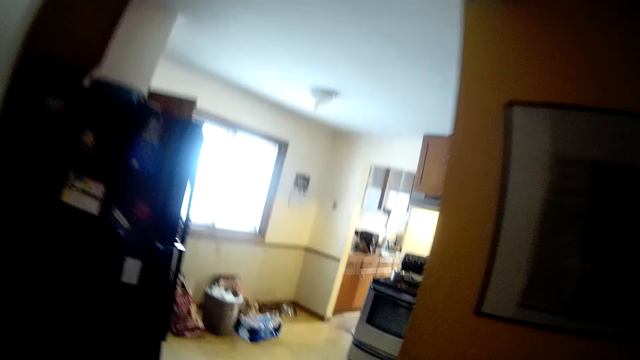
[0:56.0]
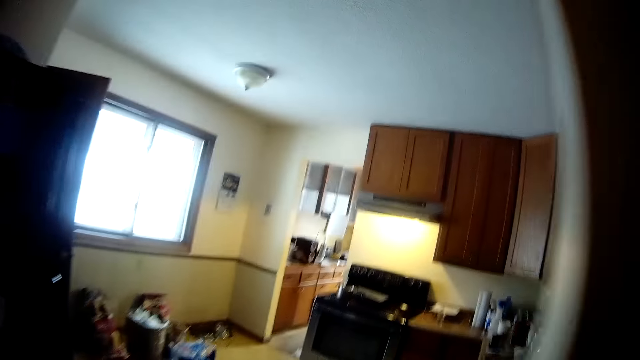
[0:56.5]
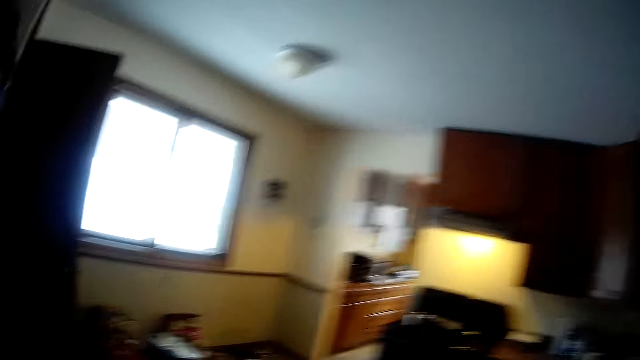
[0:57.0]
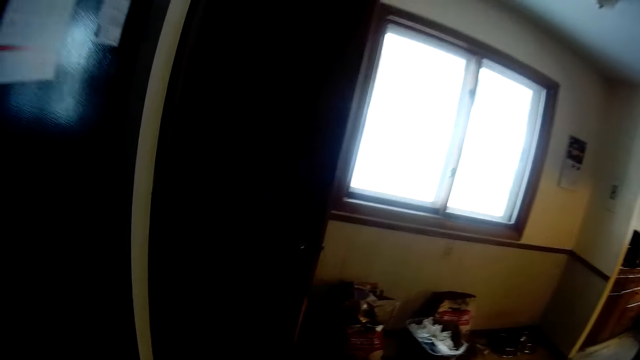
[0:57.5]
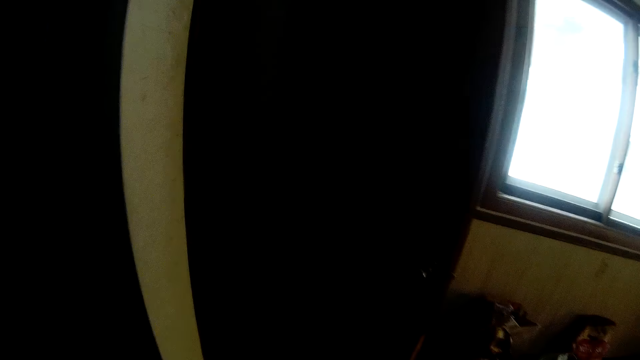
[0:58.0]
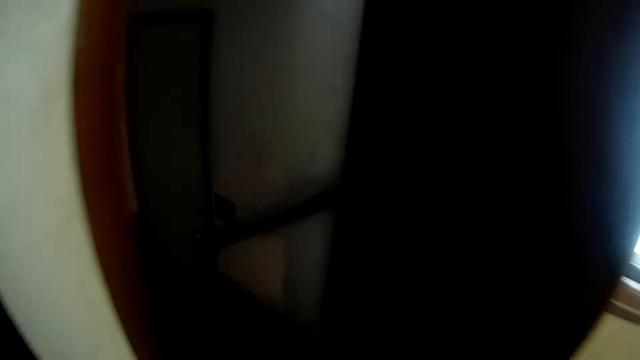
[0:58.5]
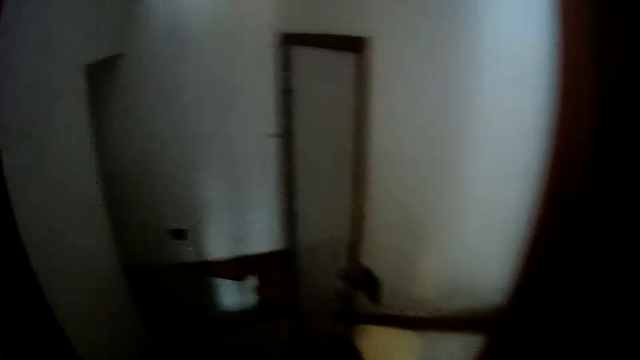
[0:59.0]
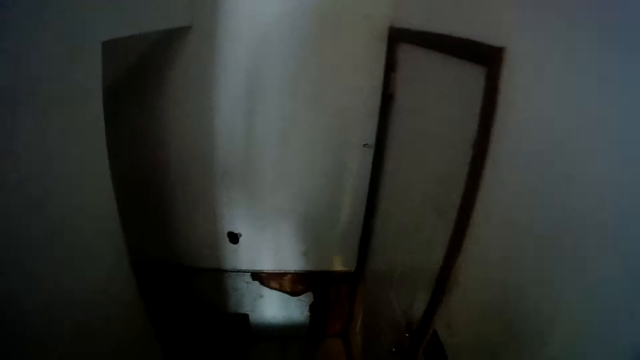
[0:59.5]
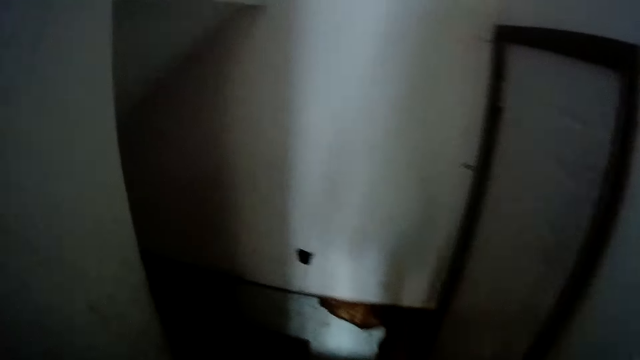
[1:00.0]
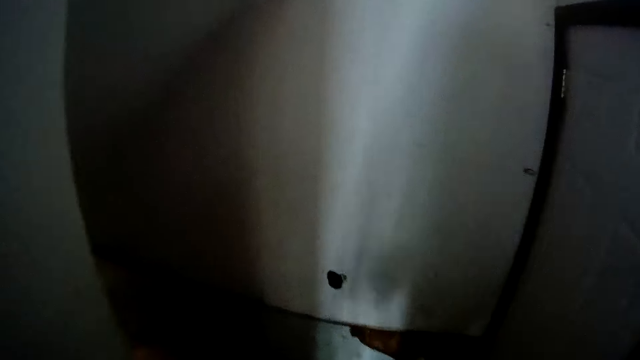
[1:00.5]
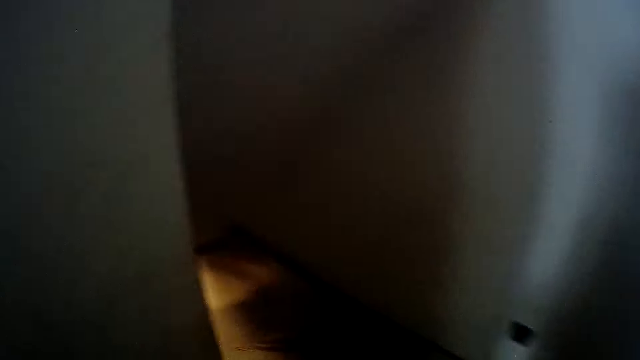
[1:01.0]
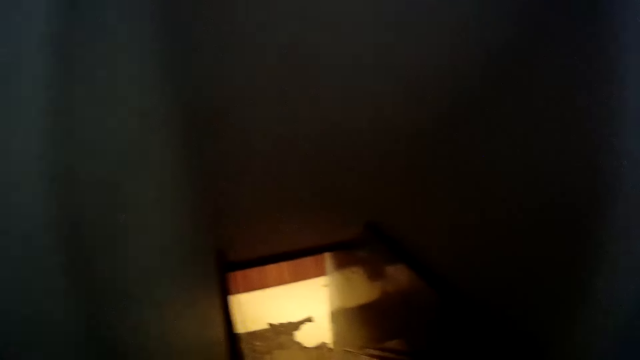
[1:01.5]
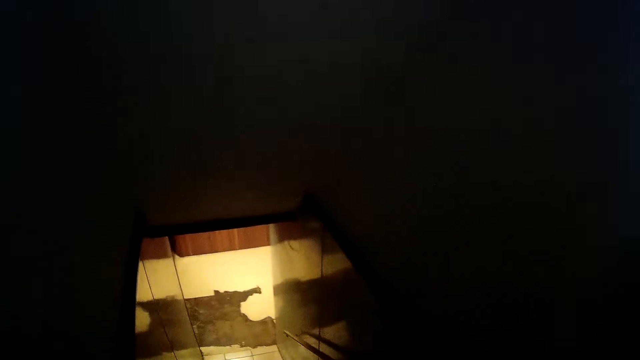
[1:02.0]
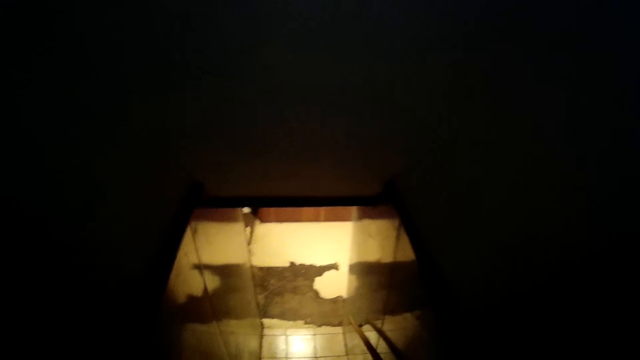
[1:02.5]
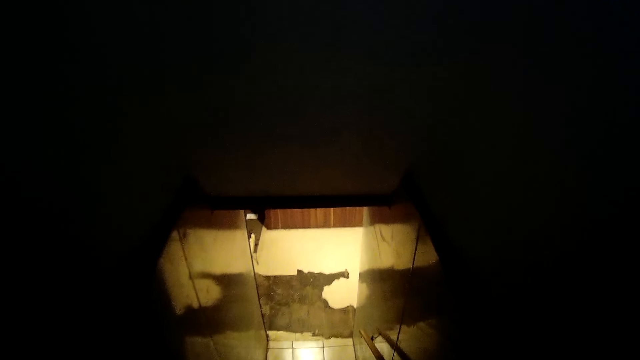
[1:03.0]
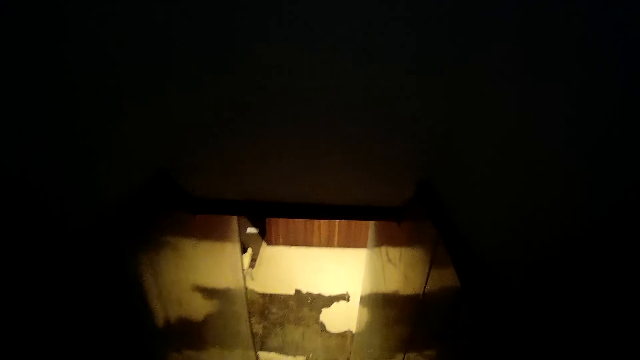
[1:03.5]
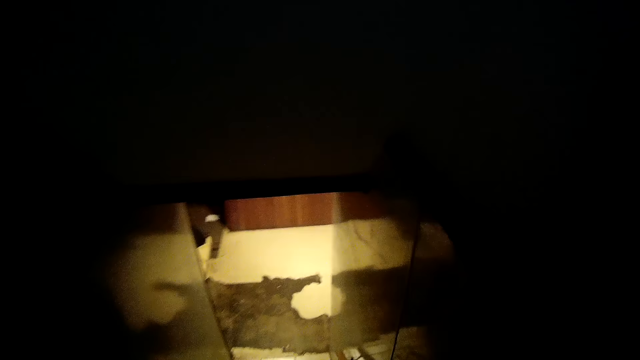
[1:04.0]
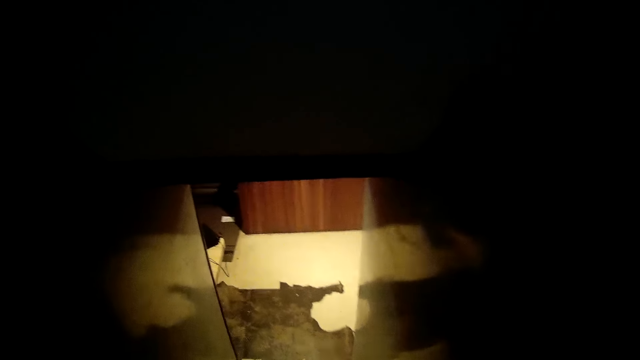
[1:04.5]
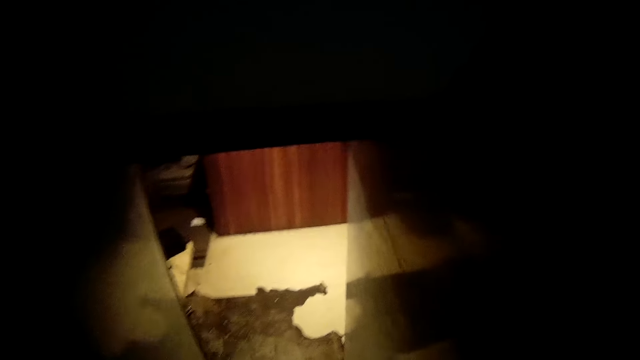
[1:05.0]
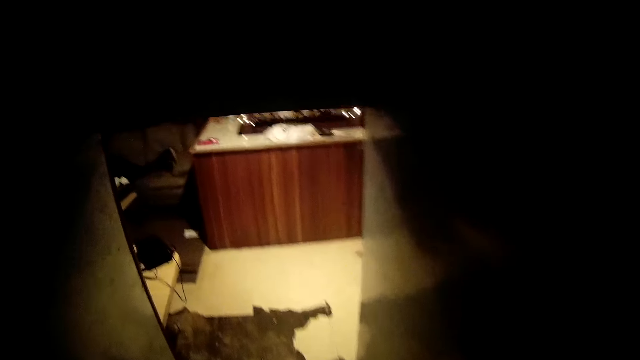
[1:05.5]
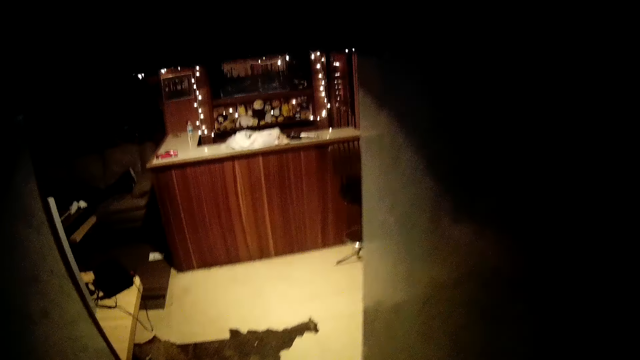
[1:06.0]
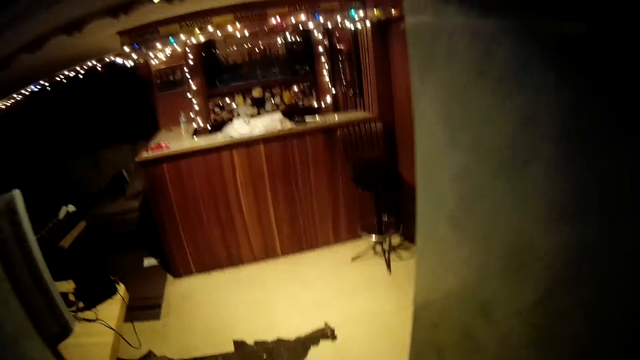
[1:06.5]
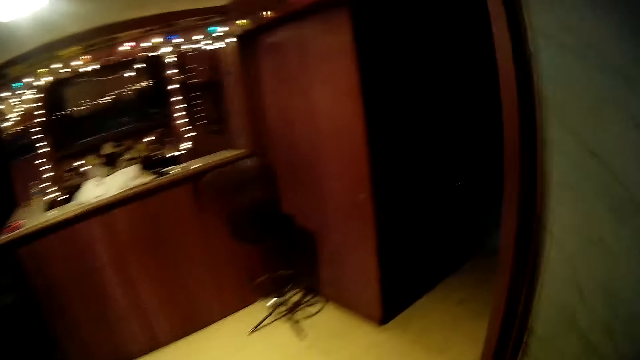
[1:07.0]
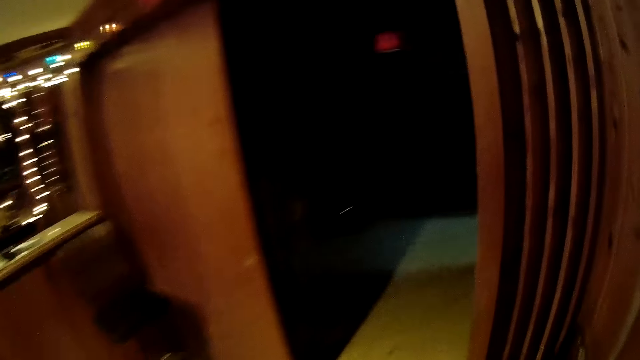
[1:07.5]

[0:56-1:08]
The camera wearer walks back towards the laundry room. They go downstairs.

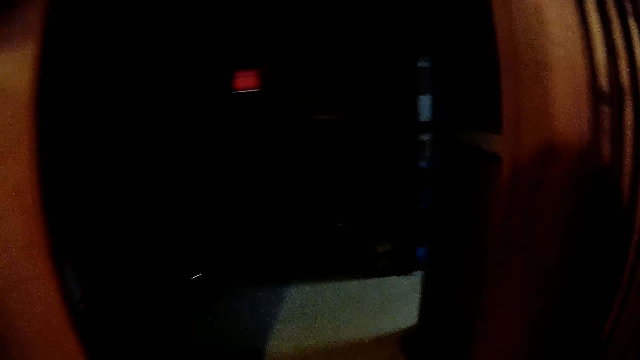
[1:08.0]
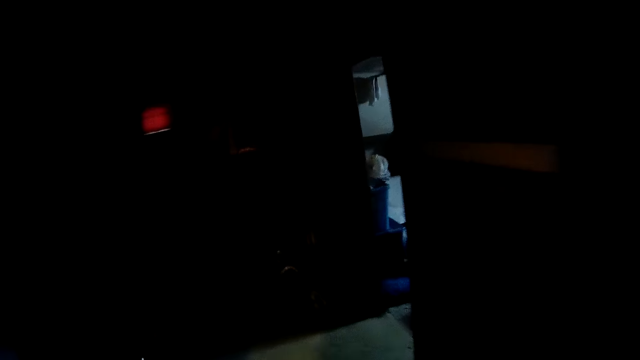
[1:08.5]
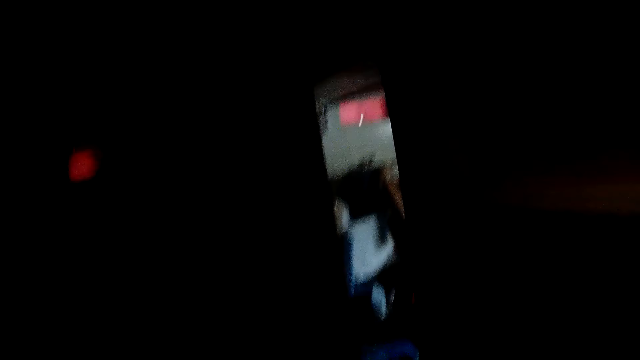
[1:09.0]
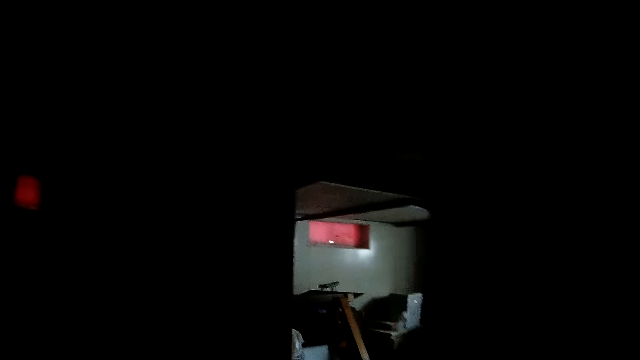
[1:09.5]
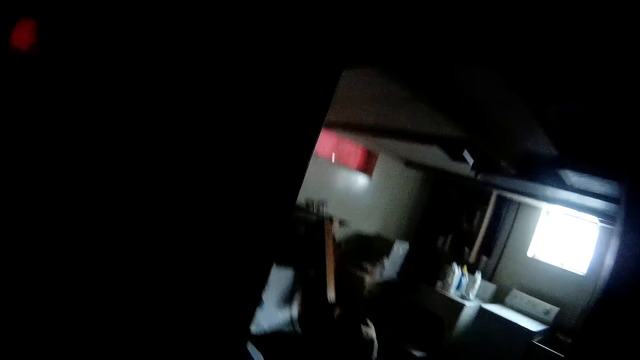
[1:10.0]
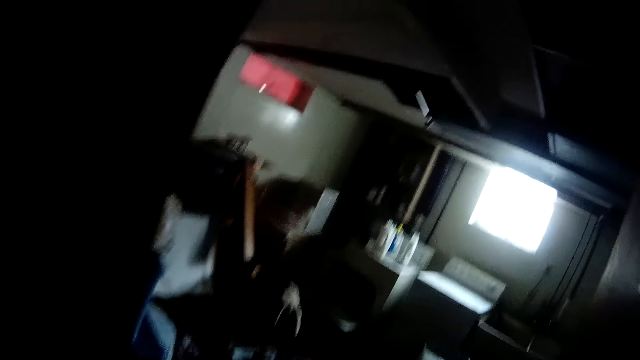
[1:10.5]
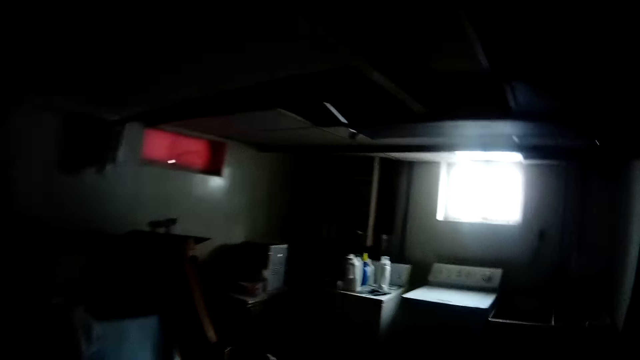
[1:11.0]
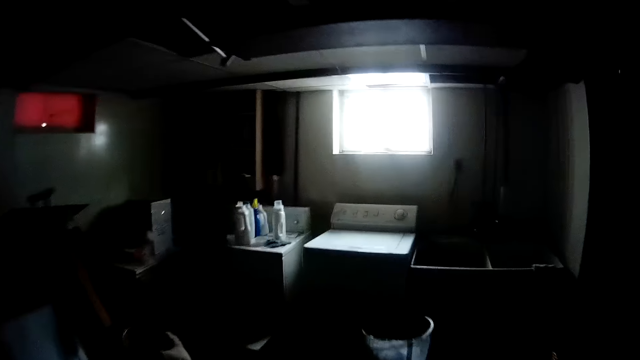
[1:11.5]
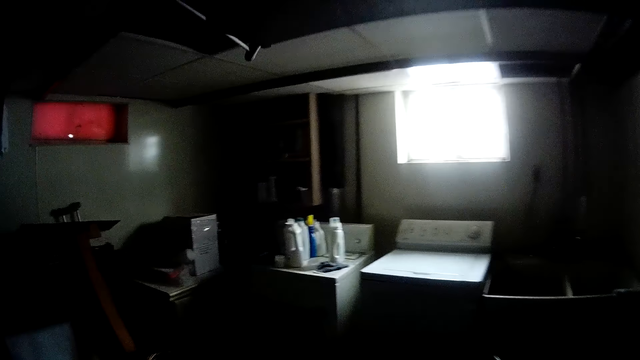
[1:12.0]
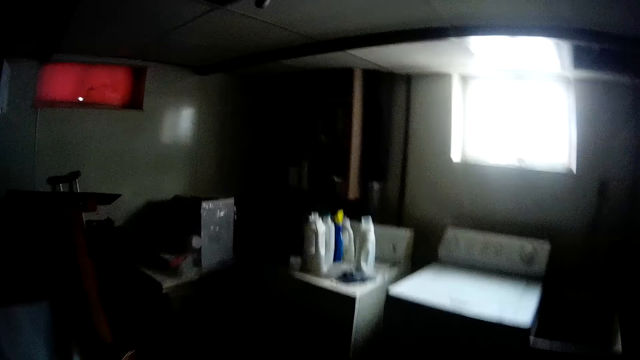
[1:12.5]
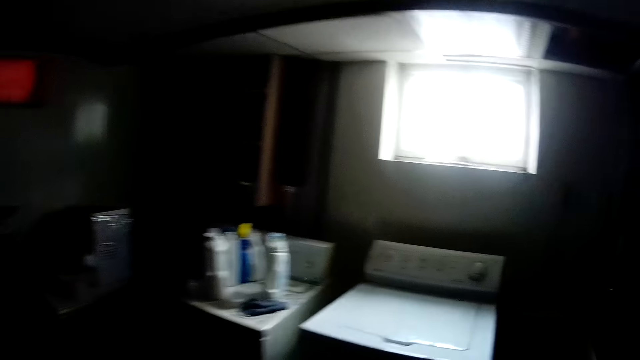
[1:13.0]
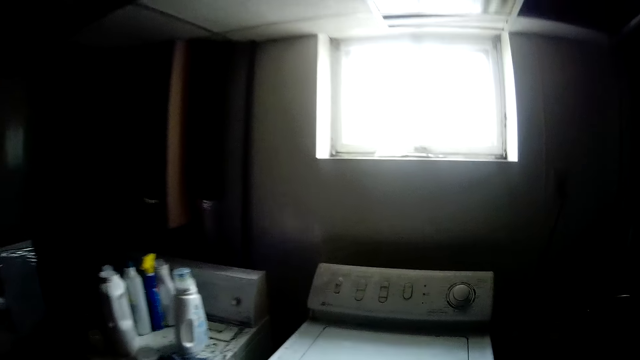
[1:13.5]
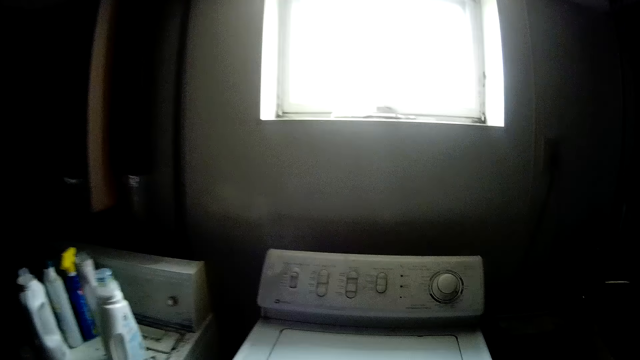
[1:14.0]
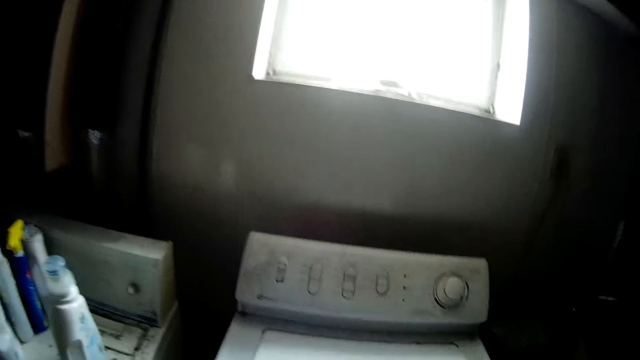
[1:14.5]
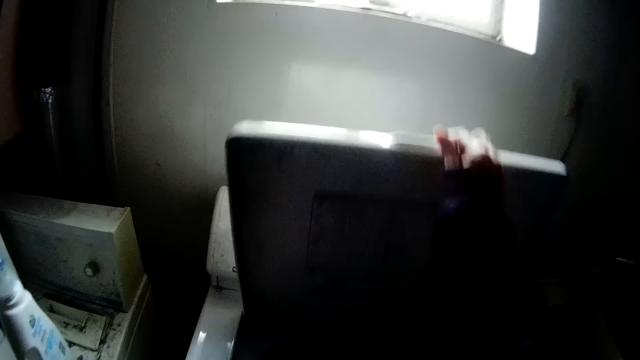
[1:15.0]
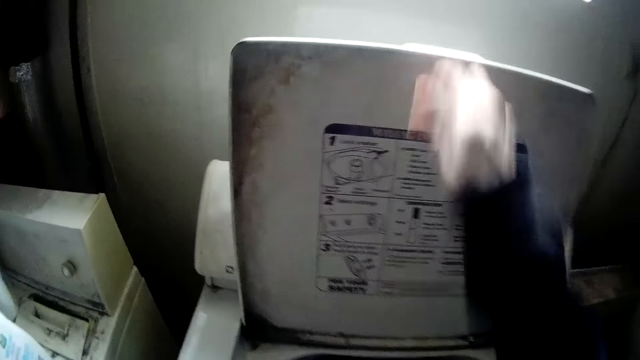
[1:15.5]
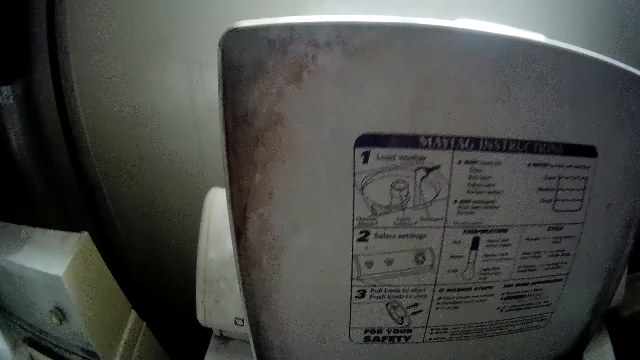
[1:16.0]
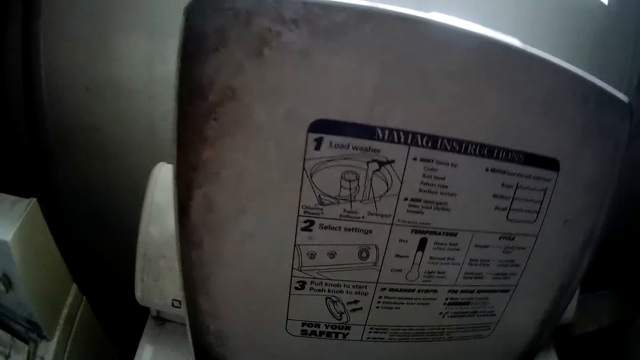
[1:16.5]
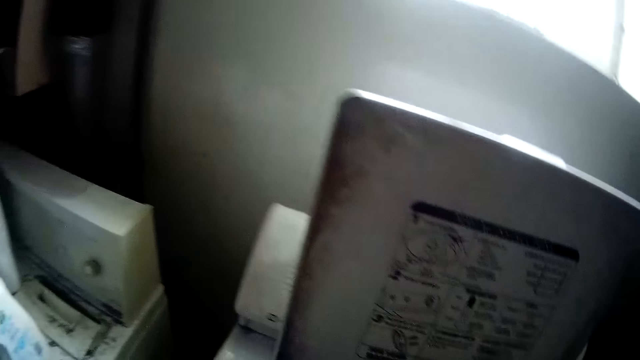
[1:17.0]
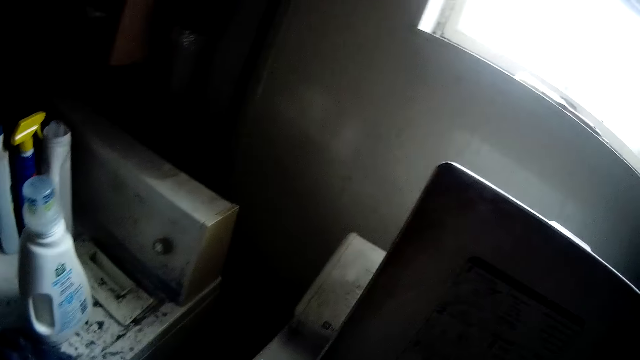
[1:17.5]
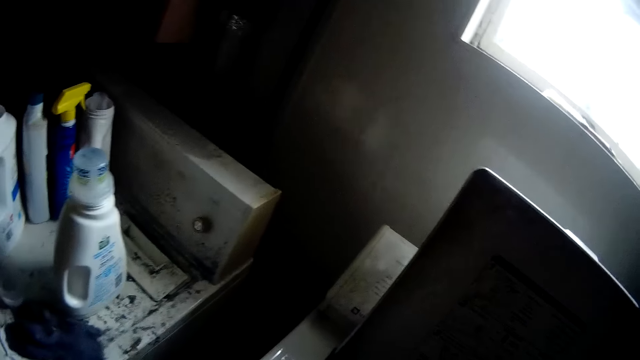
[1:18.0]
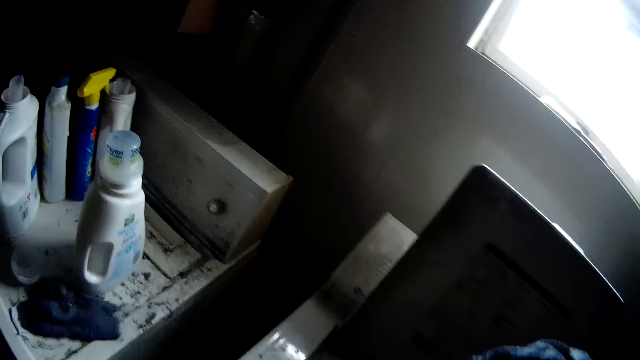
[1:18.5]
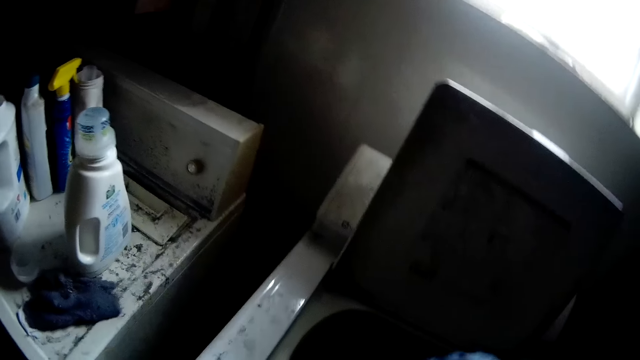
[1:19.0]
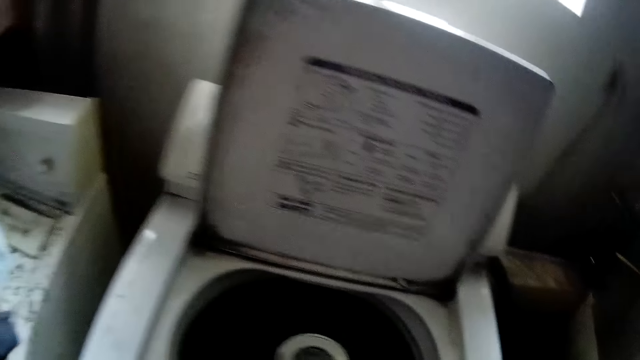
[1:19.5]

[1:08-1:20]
The camera wearer gets into the laundry room. She opens a washing machine or laundry machine lid. She puts a cloth inside the laundry machine. She moves clothes from the washing machine to a basket on the floor with her hands.
